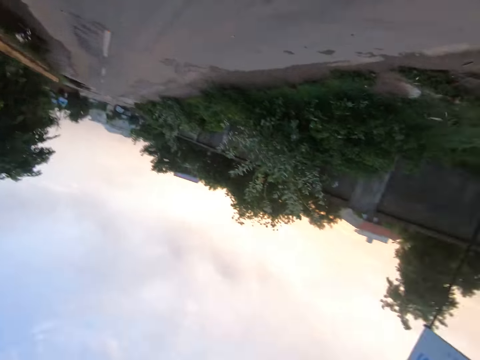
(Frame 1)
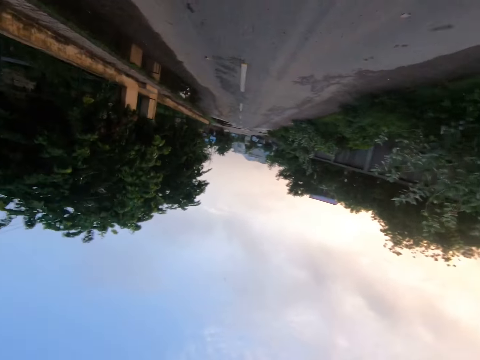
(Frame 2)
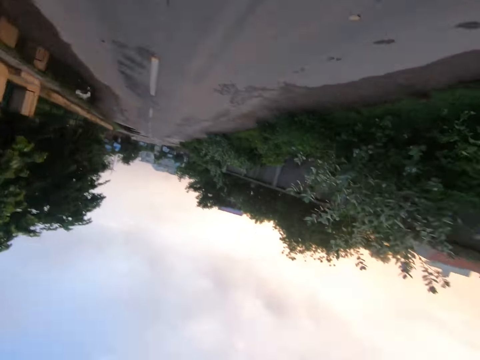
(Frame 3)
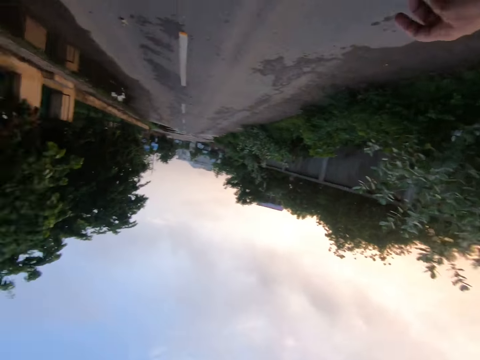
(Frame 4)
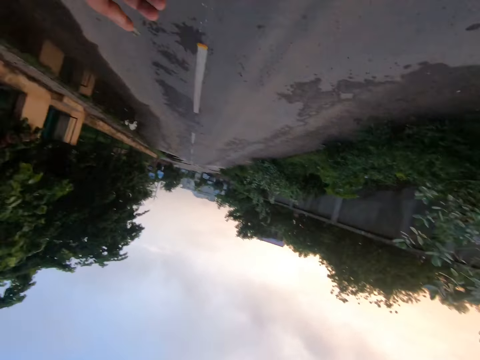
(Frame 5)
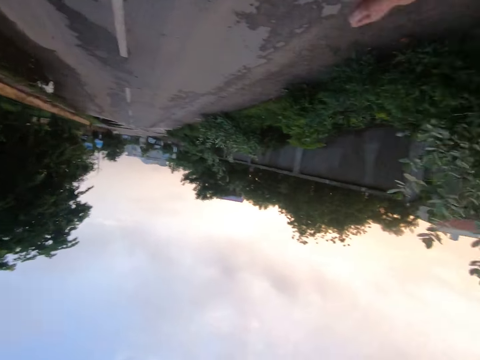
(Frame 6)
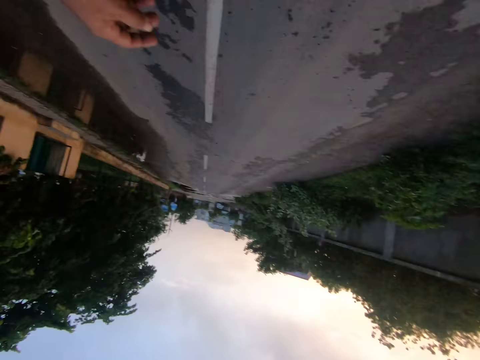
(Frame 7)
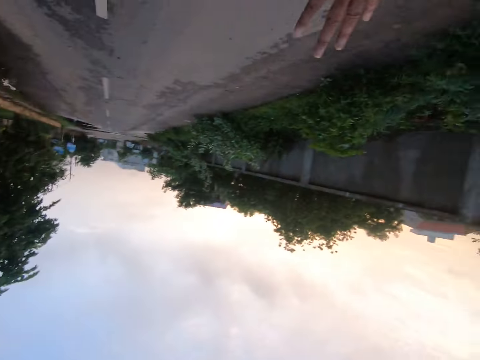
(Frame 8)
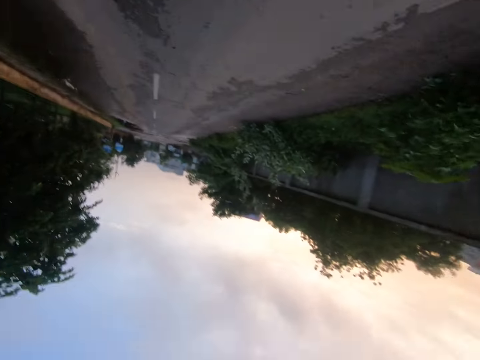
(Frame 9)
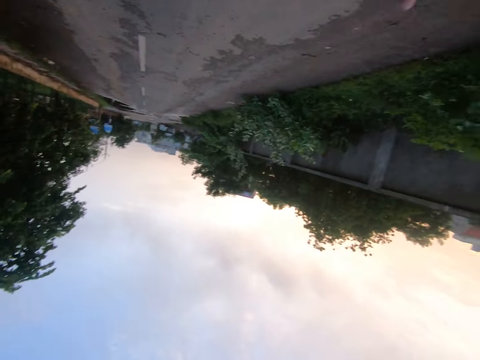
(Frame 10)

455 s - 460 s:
The camera wearer walks on the road.

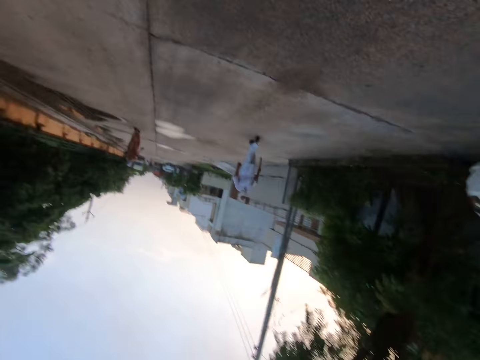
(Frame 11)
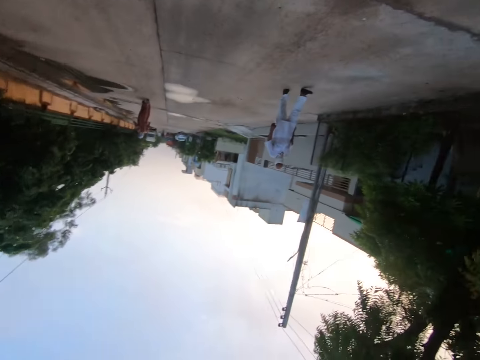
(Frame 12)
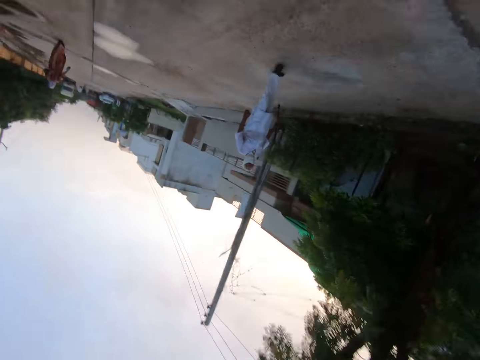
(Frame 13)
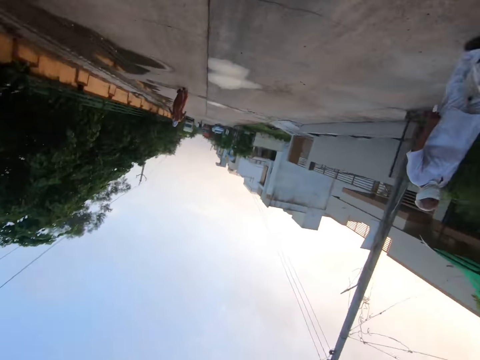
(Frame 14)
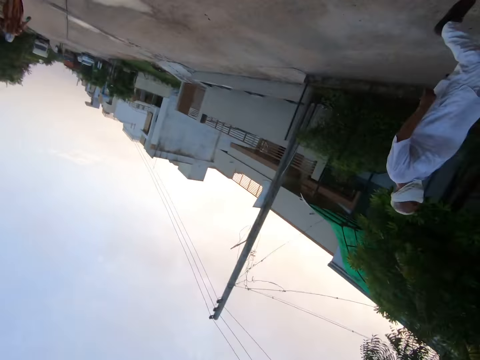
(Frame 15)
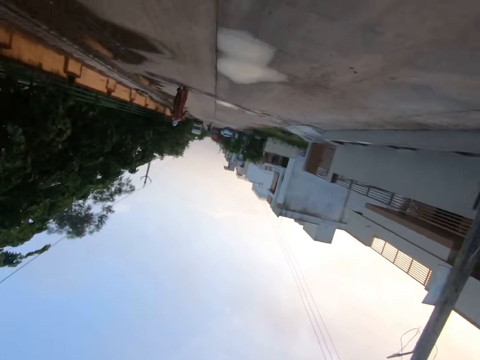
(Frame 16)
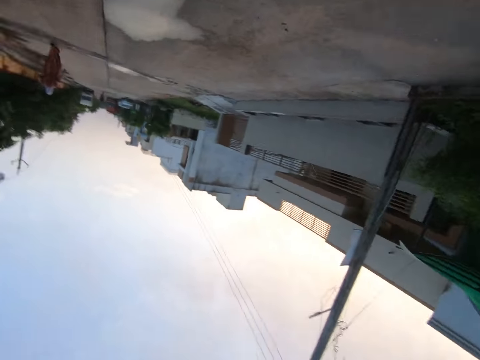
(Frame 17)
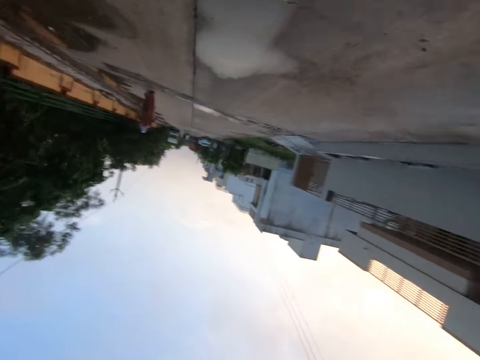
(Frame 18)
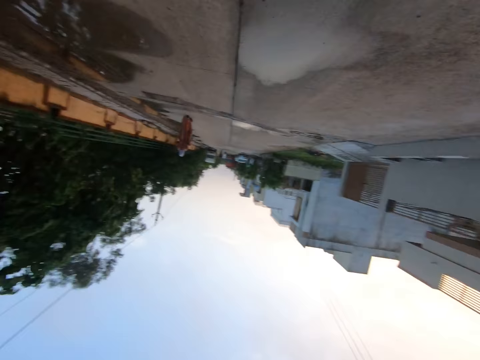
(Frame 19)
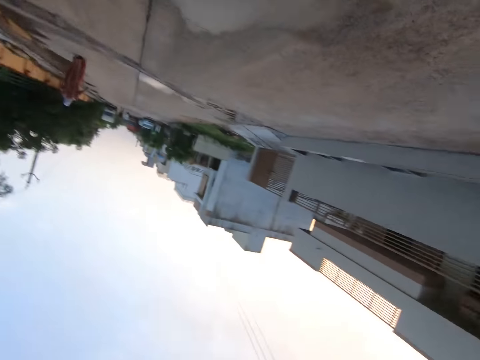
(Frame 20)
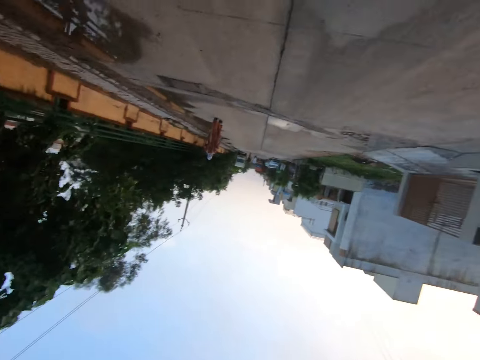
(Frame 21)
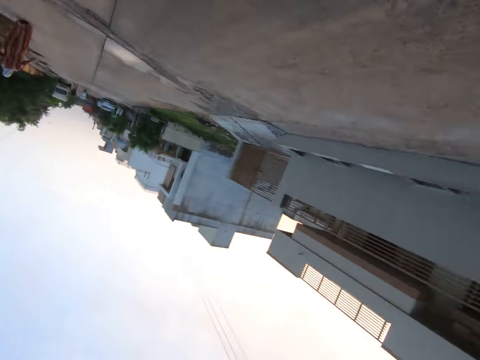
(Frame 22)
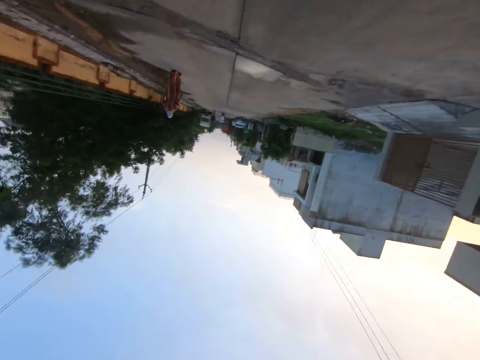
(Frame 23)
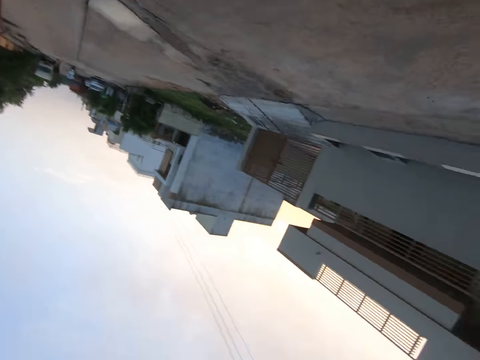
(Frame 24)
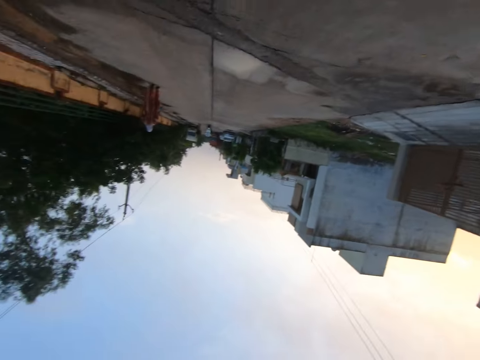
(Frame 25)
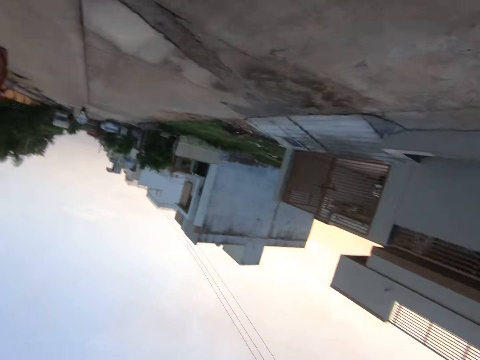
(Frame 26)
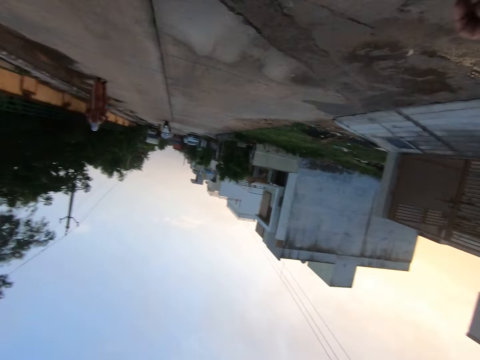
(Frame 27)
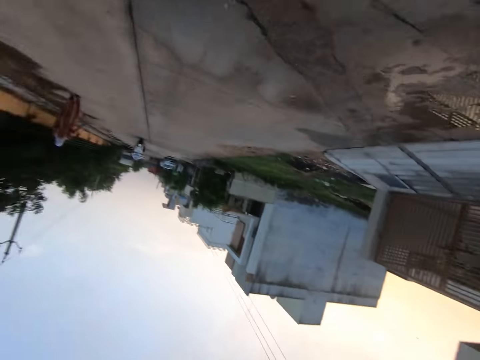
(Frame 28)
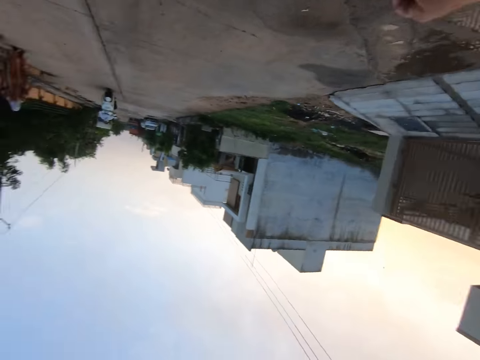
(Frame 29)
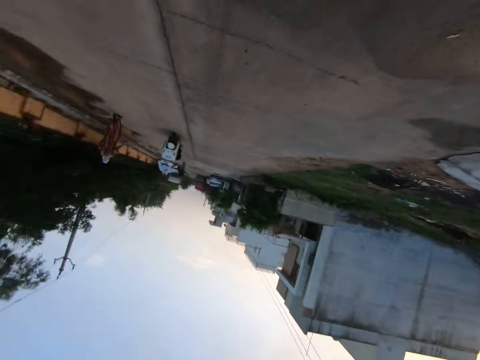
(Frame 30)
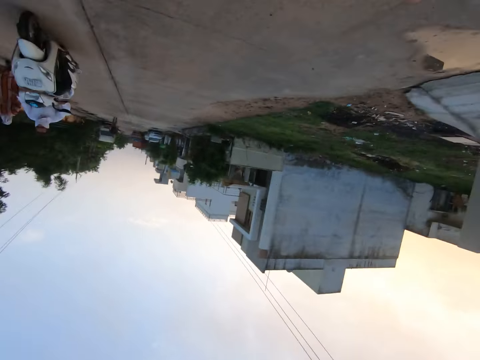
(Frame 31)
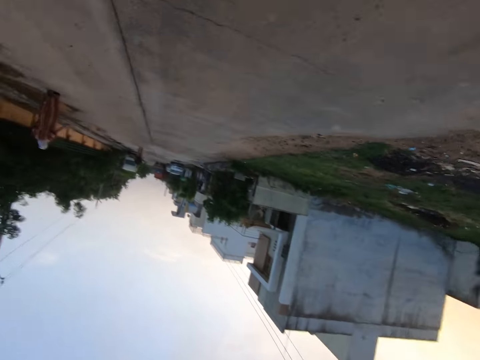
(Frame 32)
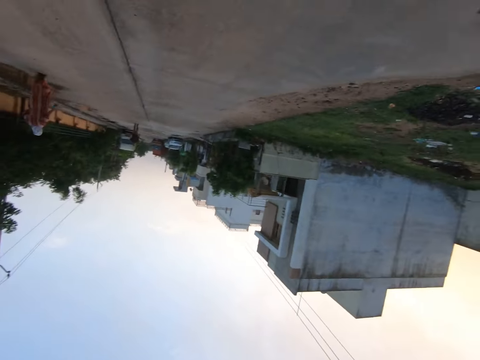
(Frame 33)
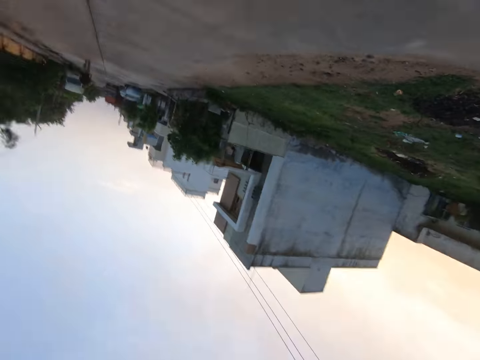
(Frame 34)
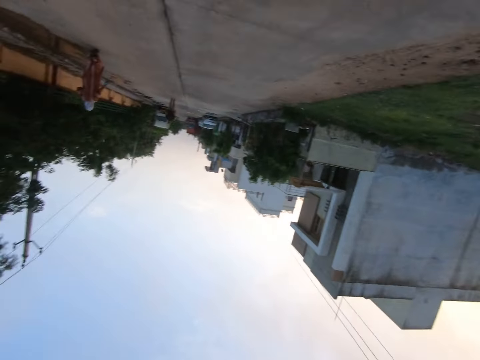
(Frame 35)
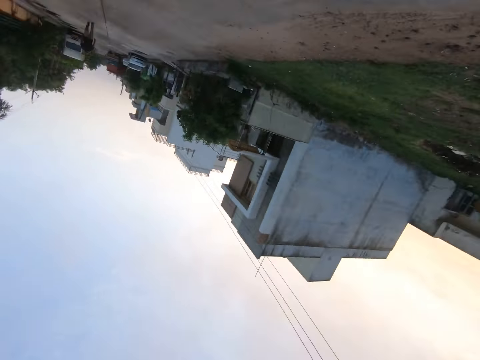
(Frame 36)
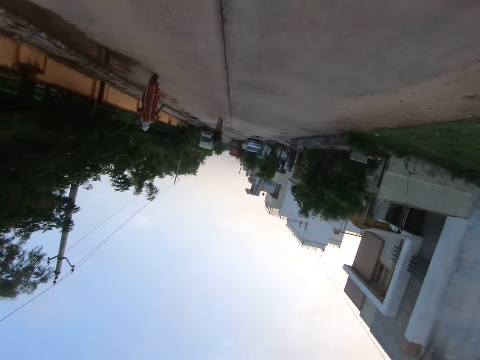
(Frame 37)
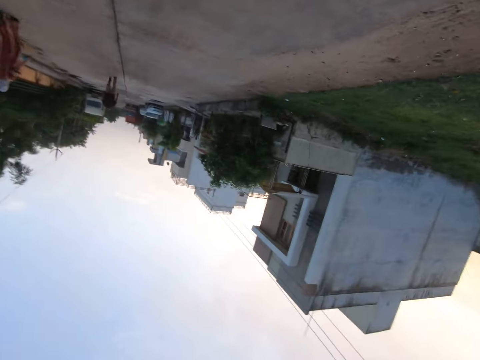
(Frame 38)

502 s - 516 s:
The camera wearer jogs past a man on the road. A motorcyclist rides past the camera wearer on the road.

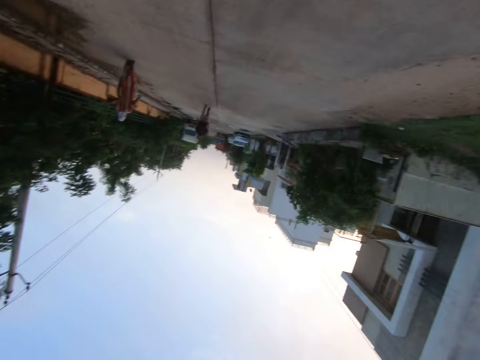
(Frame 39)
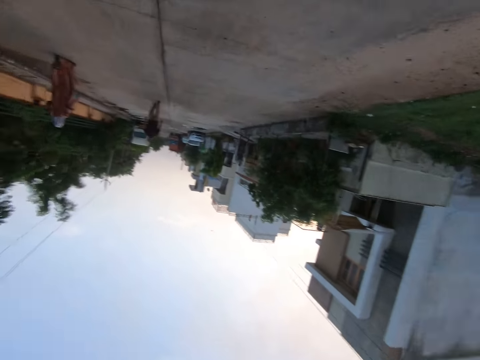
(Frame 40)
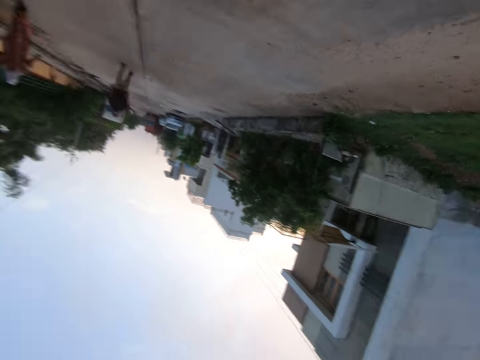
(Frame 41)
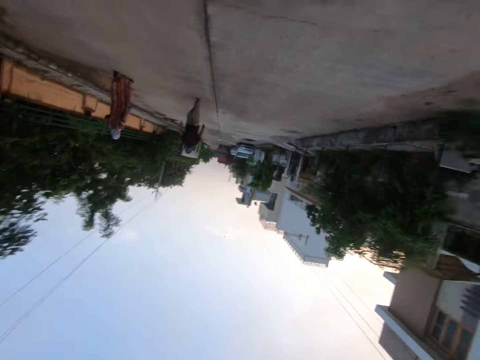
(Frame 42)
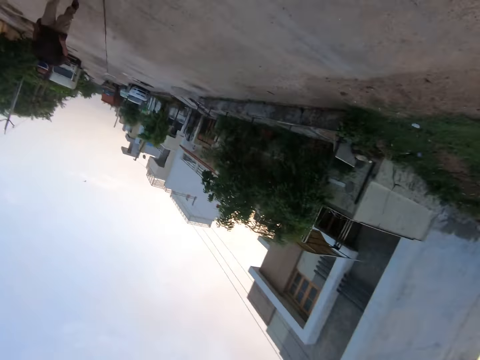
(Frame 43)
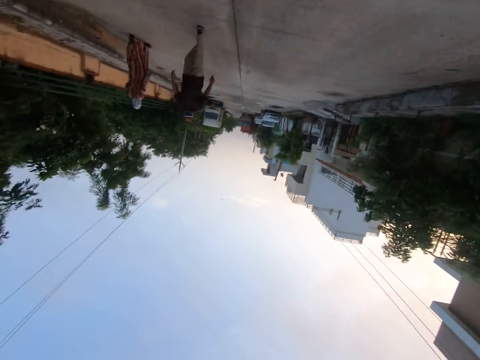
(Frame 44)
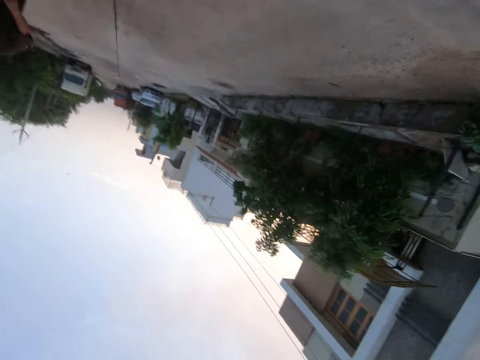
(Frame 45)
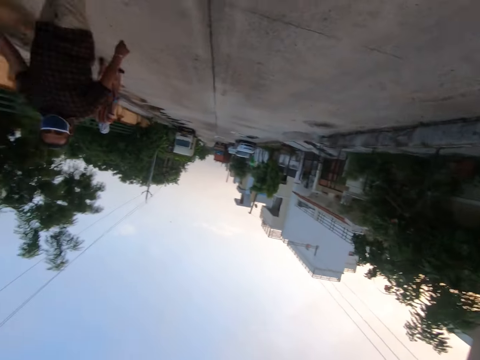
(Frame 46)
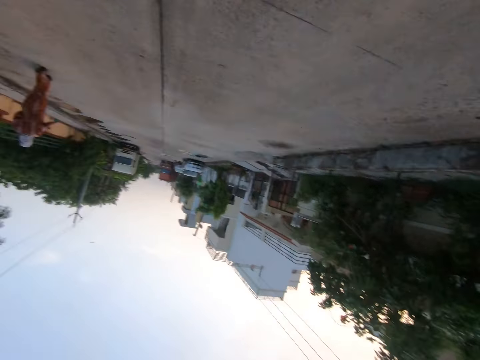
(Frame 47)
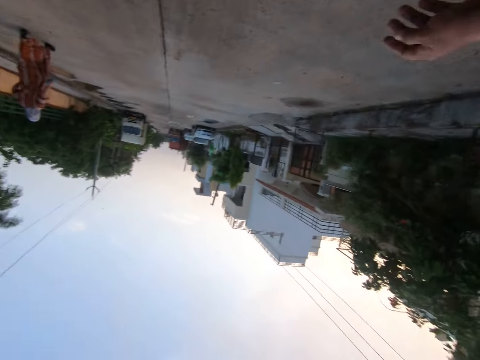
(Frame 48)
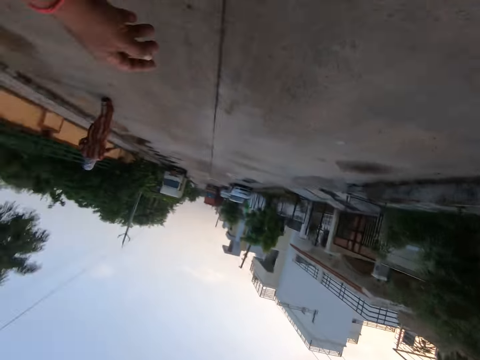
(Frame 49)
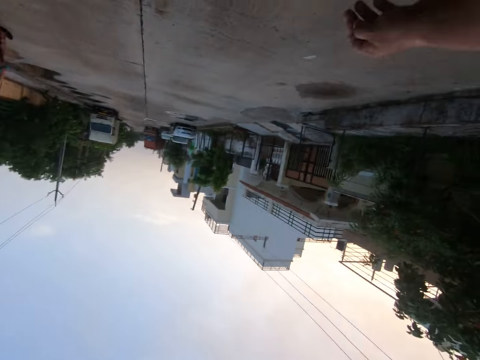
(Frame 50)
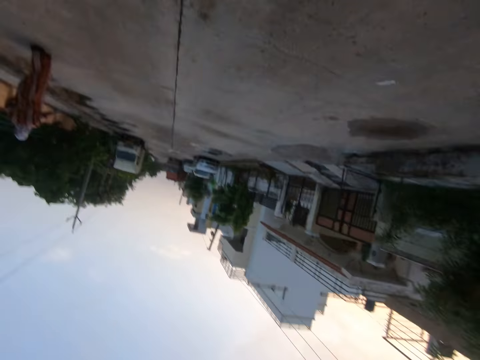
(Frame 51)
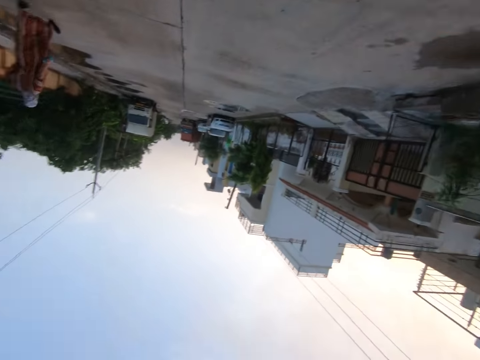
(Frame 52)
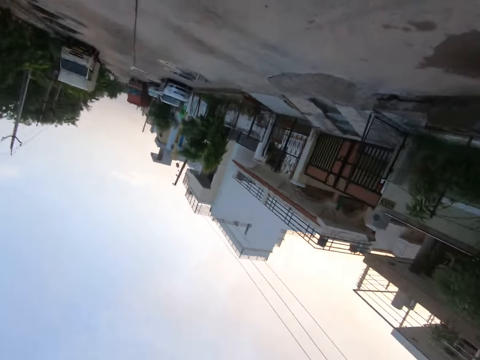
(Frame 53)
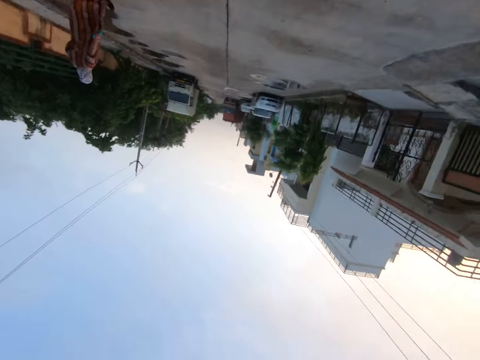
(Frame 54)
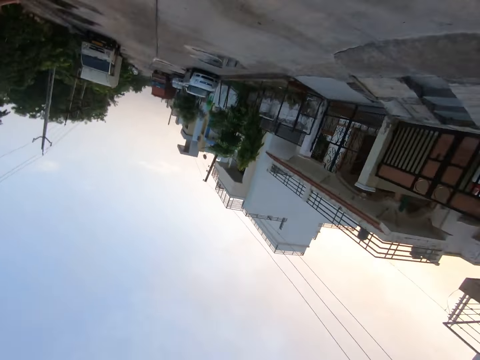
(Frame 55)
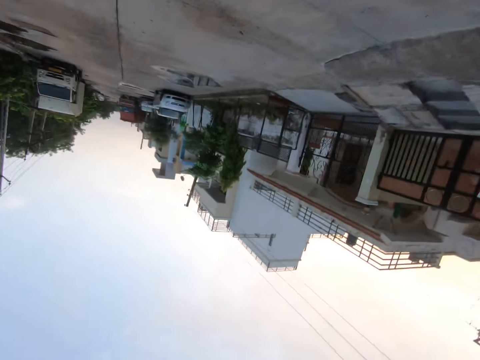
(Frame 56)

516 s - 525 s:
The camera wearer jogs past a woman on the road. They jog past a man on the road.
